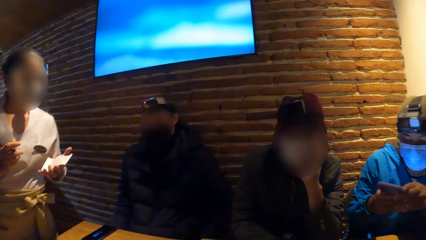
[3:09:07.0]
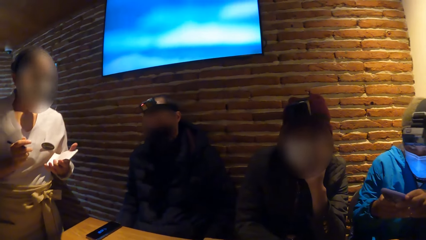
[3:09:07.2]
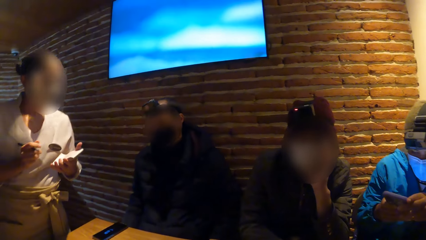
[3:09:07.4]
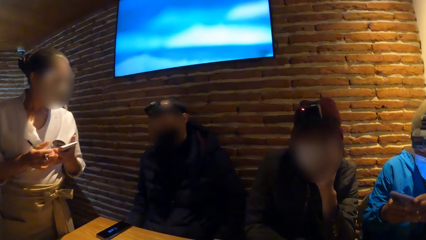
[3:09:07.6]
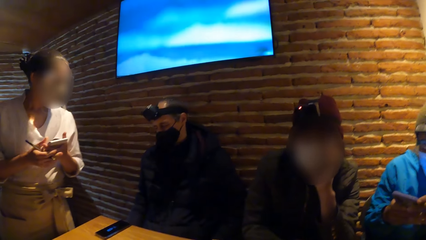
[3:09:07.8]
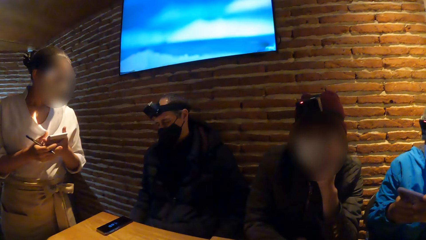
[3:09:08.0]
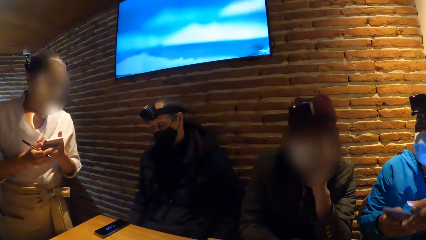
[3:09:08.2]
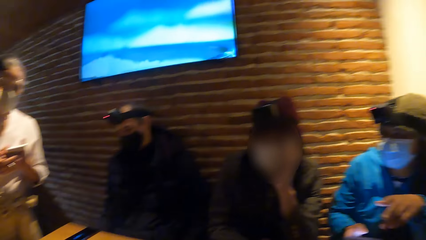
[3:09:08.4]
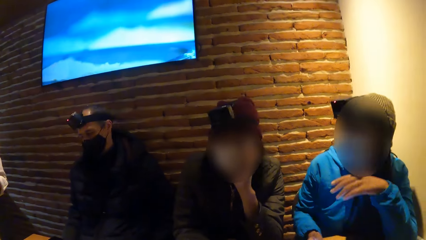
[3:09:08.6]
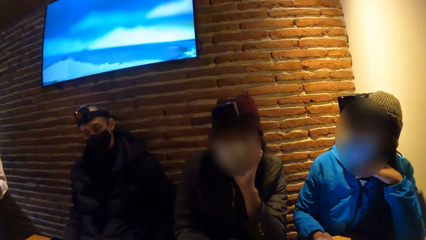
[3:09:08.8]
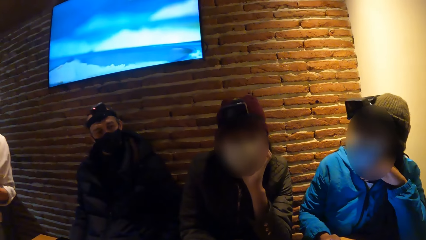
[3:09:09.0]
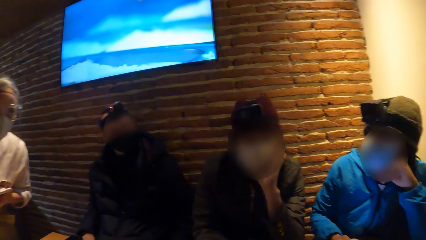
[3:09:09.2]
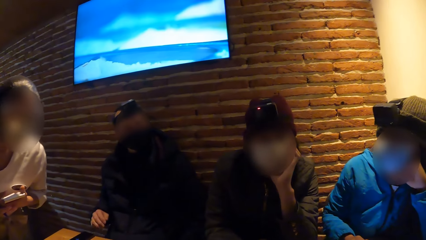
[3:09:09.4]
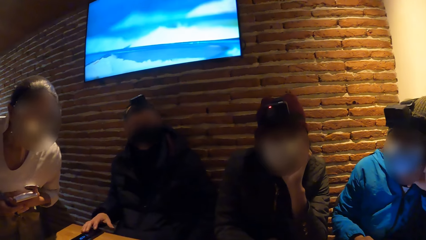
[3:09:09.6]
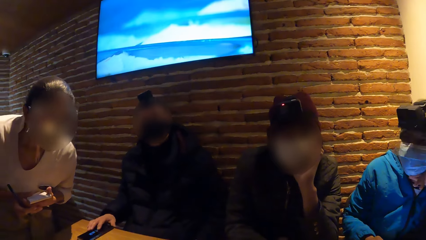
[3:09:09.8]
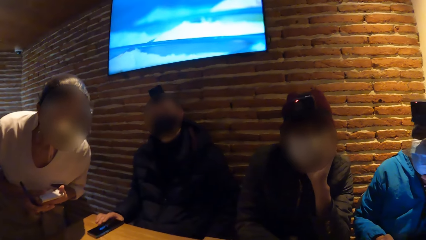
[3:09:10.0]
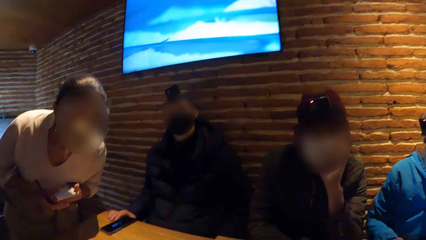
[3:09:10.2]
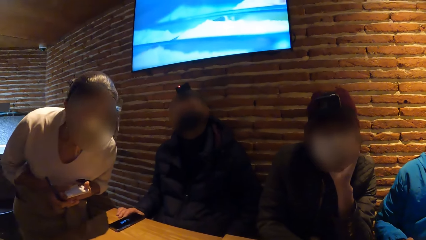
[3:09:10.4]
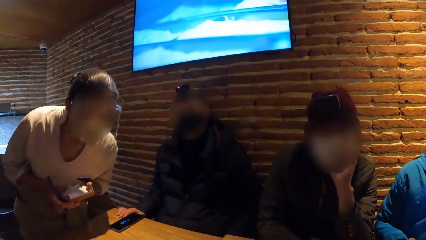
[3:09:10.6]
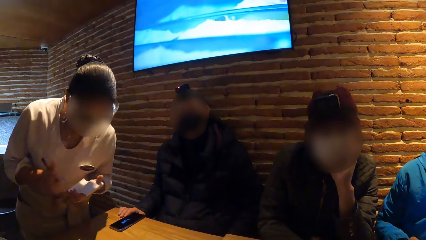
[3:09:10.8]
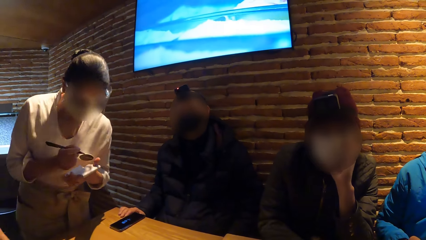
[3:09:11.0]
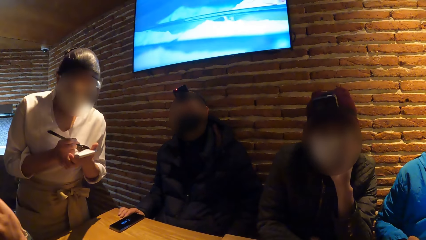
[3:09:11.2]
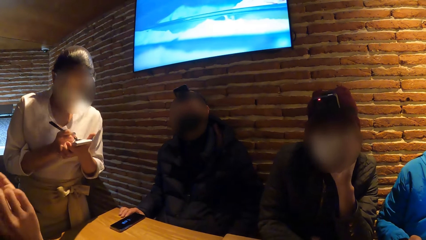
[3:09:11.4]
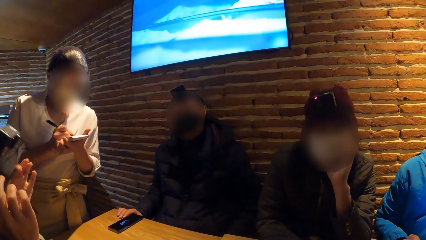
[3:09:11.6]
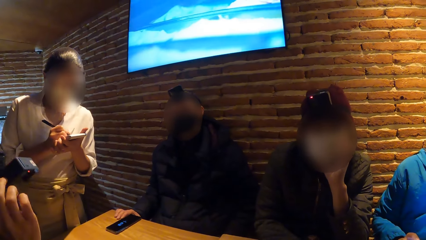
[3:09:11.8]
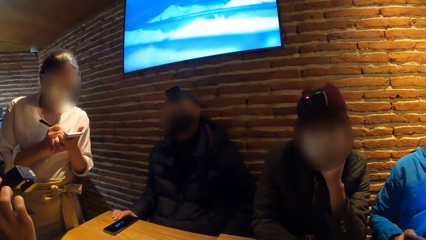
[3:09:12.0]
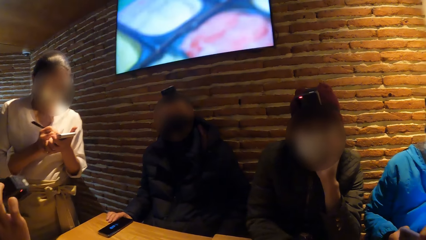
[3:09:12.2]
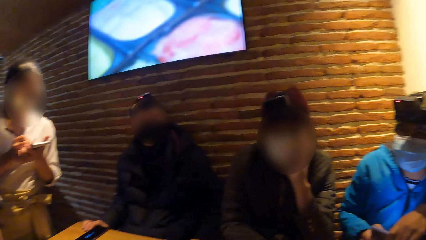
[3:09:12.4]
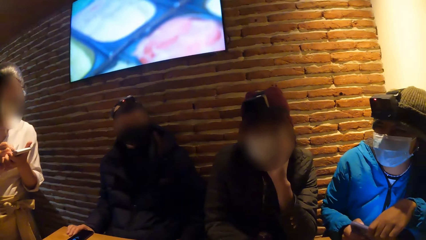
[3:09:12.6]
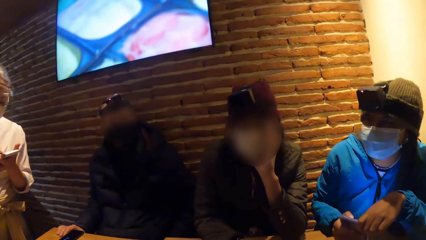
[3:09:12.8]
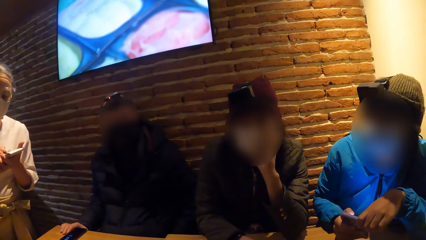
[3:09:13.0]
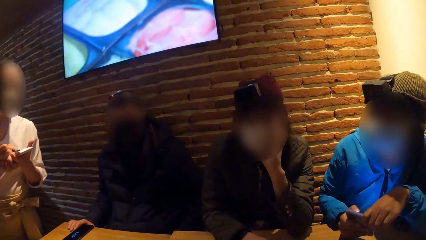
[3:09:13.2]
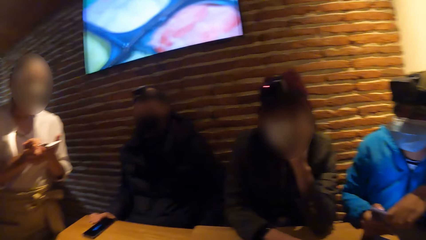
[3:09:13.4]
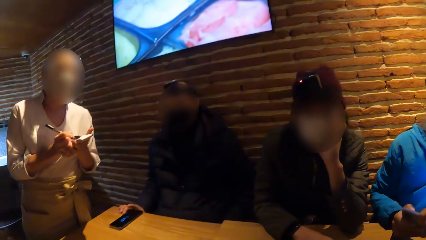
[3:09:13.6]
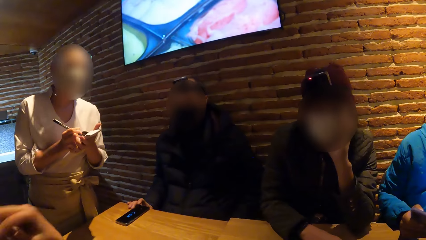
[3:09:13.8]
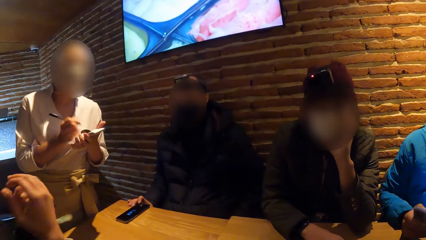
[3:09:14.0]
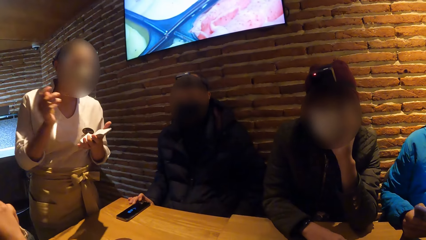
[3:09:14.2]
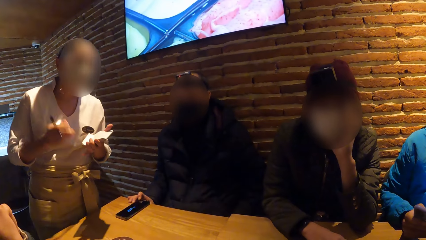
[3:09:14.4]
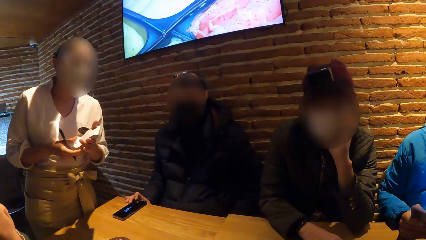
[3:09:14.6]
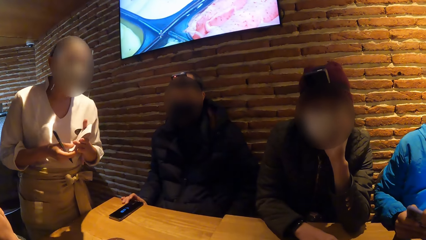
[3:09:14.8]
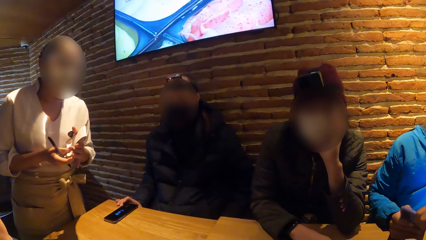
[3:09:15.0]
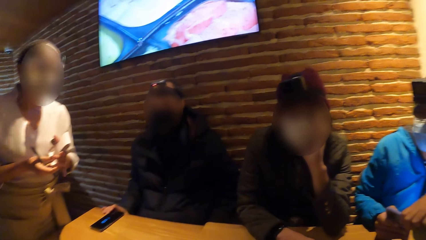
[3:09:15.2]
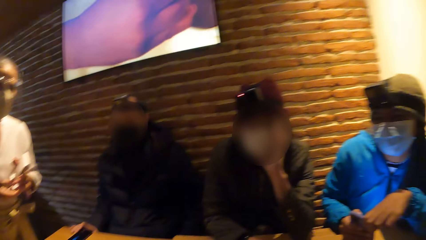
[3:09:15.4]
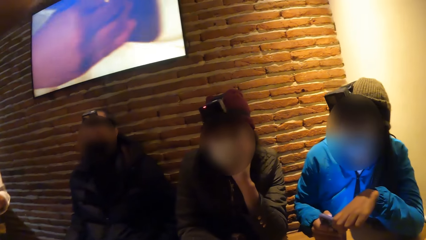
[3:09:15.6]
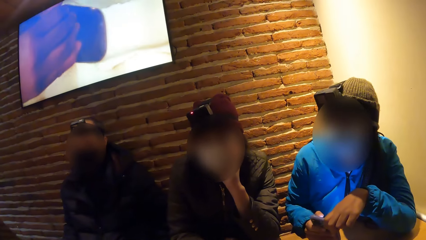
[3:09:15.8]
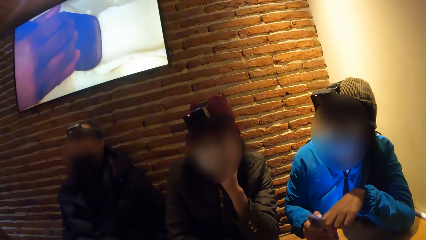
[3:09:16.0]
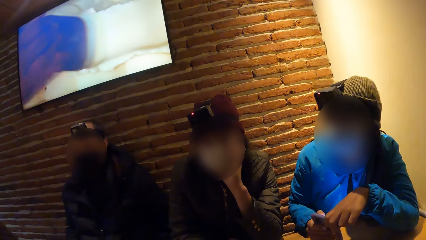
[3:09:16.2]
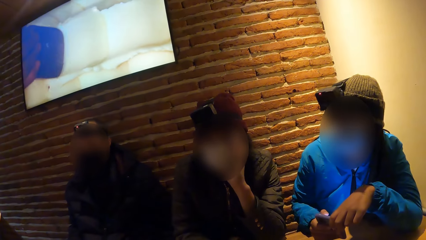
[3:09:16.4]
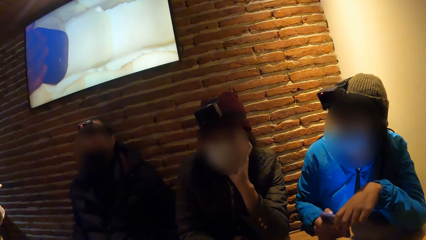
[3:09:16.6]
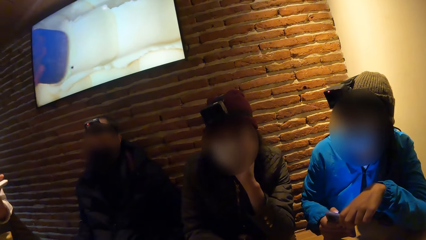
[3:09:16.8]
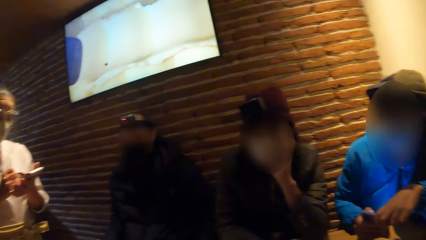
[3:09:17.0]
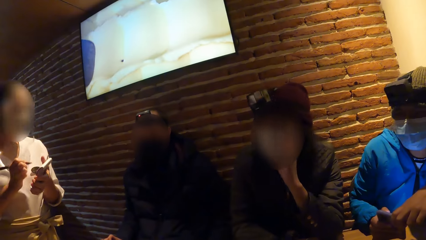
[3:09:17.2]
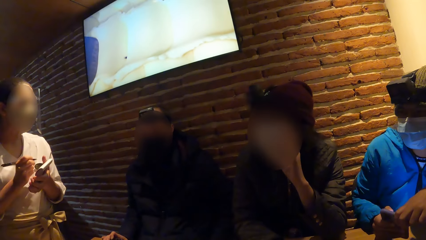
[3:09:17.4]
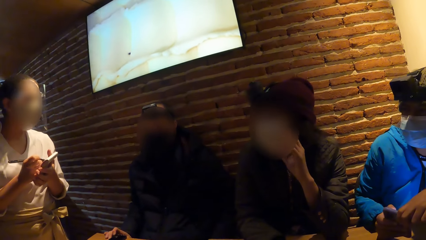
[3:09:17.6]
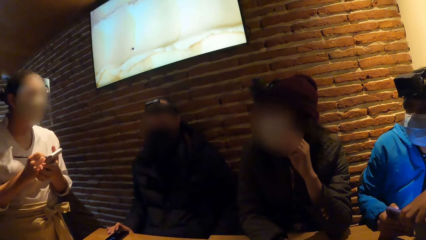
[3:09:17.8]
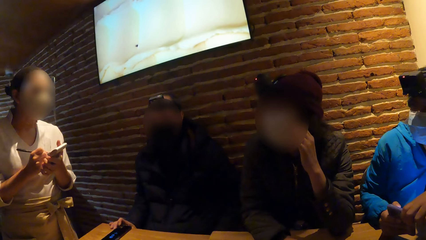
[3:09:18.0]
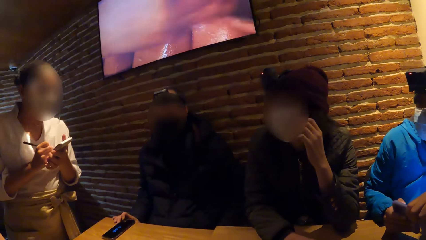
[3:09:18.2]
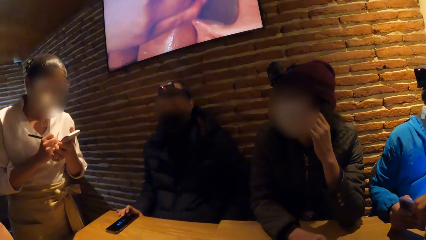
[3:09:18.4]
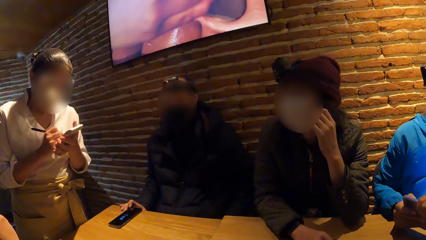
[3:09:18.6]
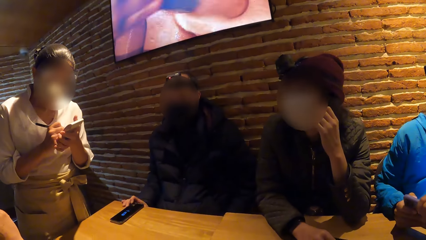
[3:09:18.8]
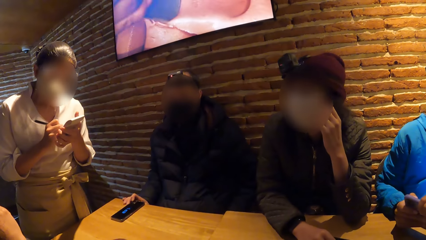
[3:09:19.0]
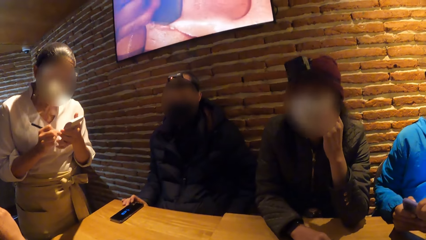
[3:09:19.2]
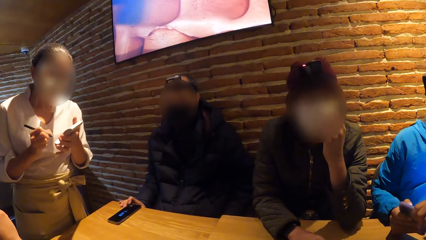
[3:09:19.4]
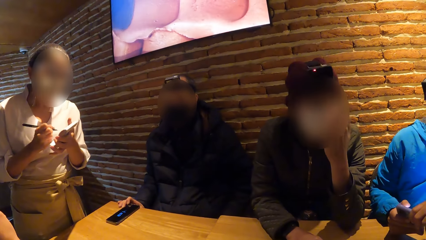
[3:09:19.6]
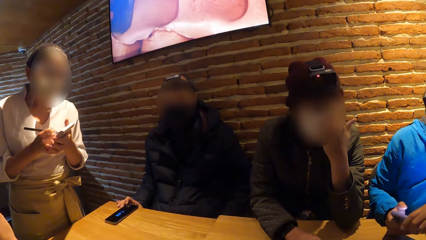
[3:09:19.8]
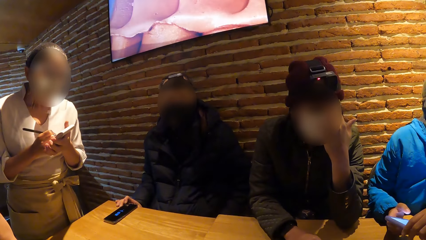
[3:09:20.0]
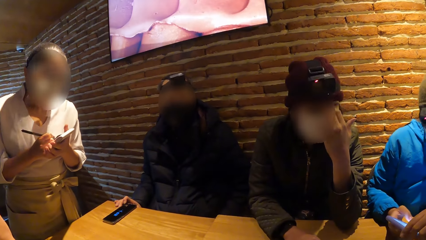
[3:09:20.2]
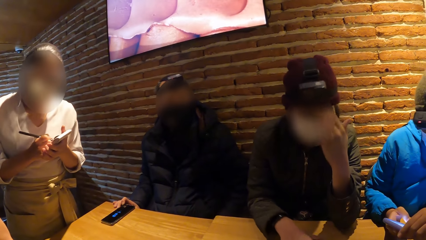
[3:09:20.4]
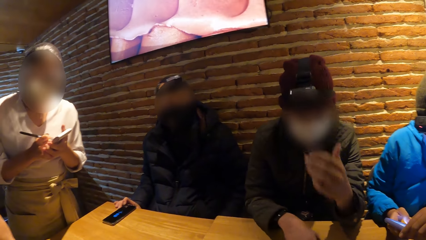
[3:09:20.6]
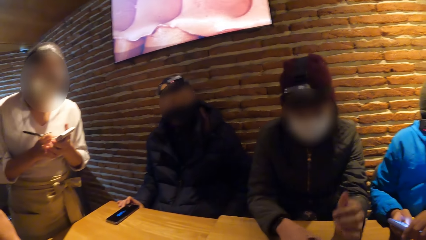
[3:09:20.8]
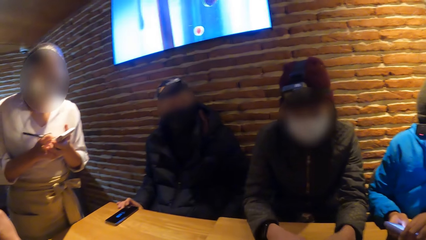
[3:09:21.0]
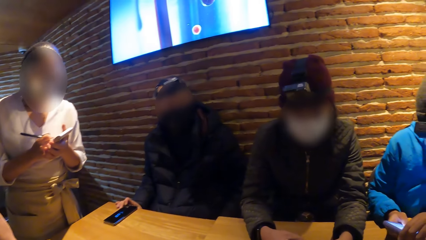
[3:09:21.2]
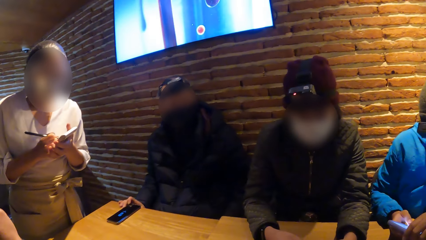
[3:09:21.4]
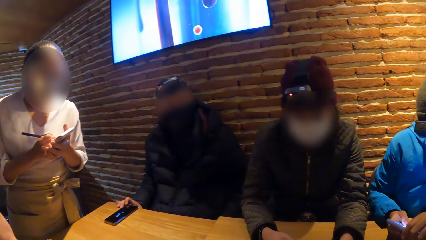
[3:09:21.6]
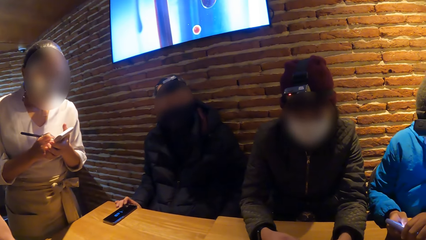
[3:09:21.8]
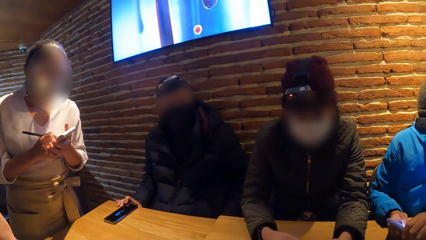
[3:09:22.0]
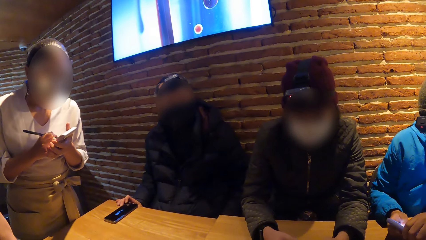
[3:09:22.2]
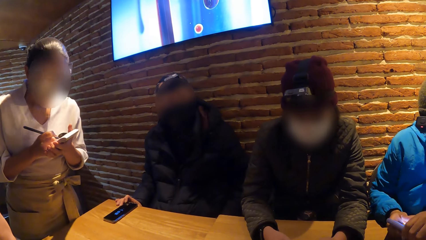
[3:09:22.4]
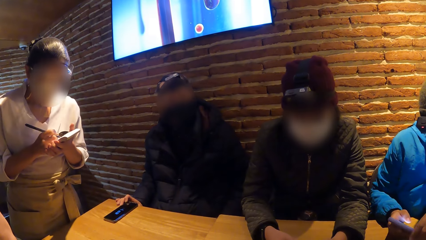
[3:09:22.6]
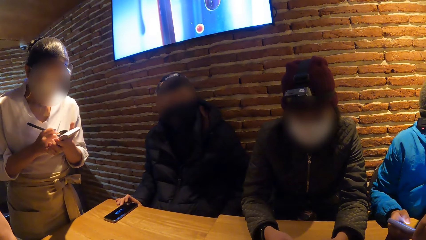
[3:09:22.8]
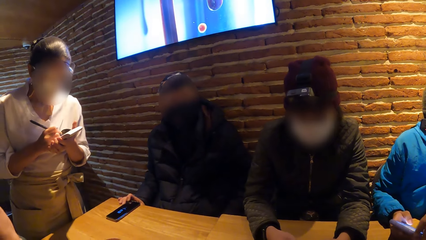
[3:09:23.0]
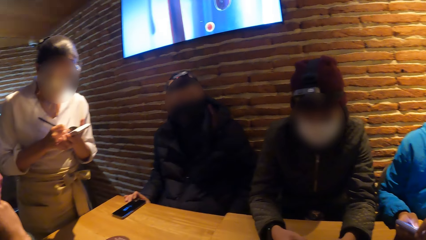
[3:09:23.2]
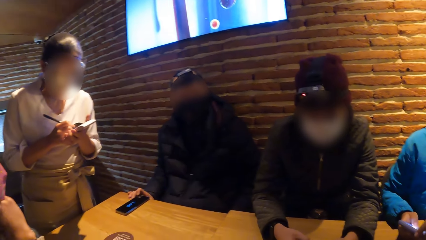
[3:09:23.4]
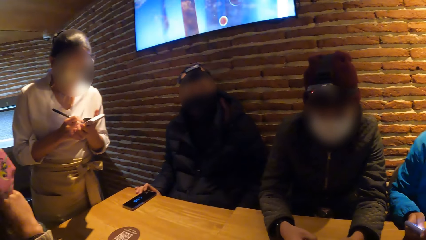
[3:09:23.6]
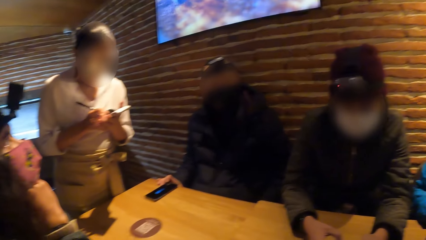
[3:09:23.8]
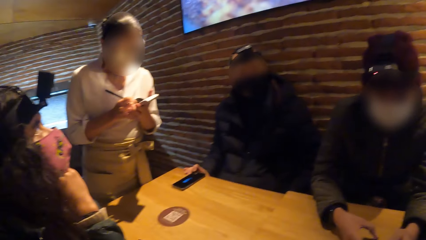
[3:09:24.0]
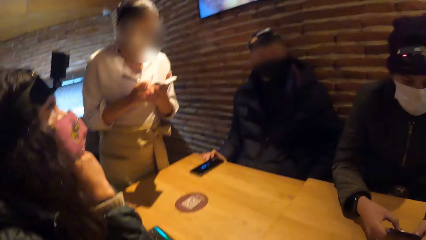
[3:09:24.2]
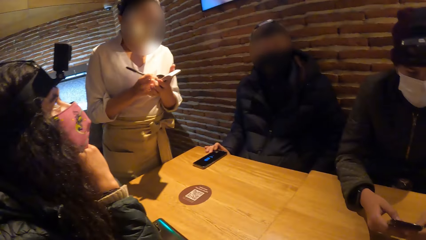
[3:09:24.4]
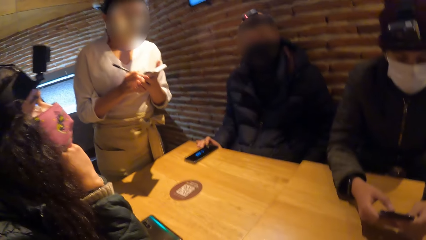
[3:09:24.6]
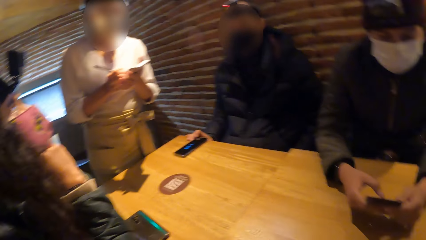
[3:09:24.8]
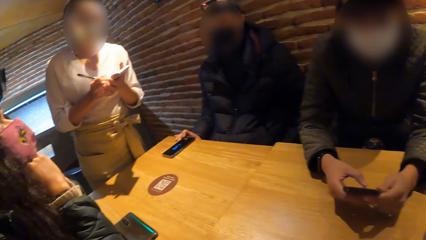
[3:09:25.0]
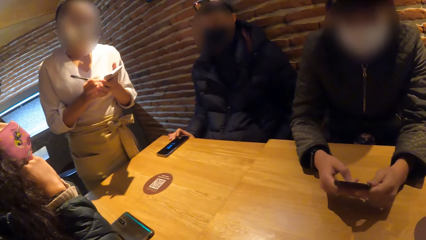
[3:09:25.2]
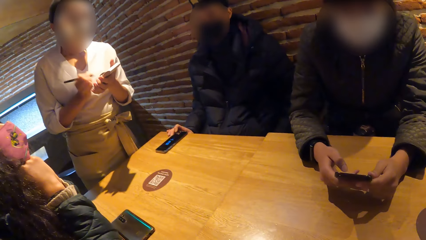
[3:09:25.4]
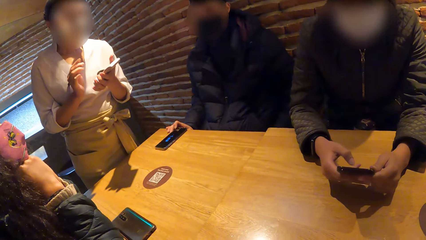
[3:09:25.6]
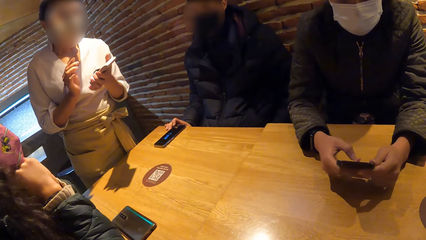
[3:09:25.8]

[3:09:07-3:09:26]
A man touches the phone on the table with his right hand. A woman adjusts the camera on her head with her hands. The man presses the phone on the table with his right hand. A waitress gestures with his hands. The camera wearer looks around. Another woman presses a phone with both hands. A third woman writes on the booklet.
